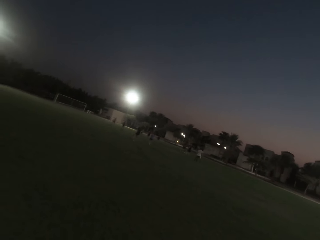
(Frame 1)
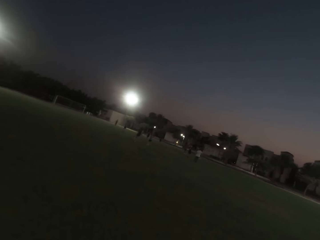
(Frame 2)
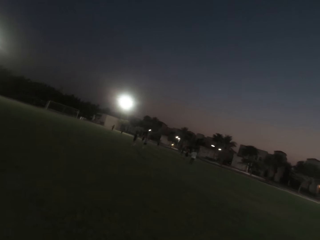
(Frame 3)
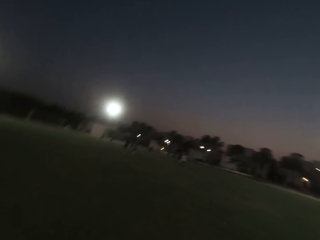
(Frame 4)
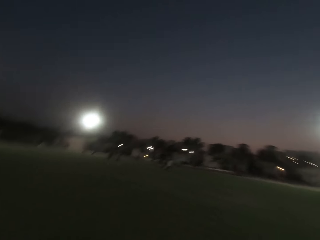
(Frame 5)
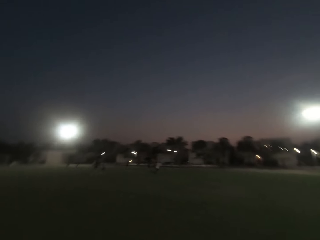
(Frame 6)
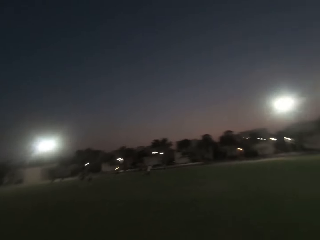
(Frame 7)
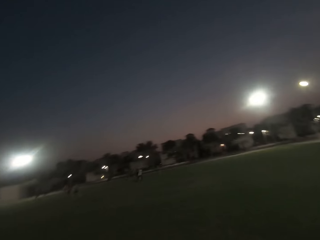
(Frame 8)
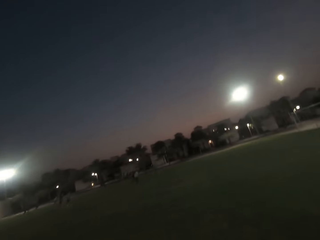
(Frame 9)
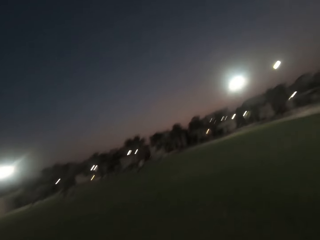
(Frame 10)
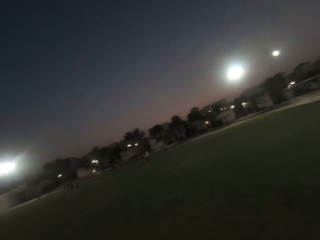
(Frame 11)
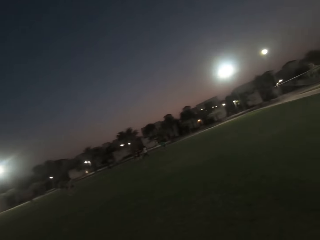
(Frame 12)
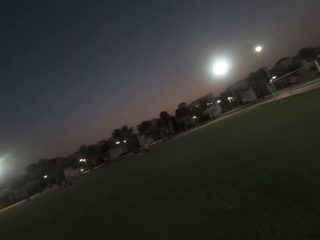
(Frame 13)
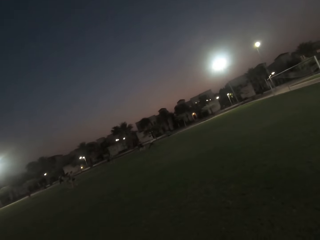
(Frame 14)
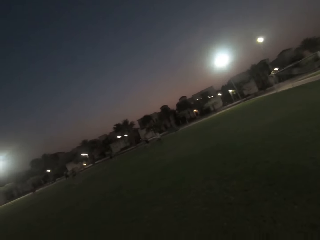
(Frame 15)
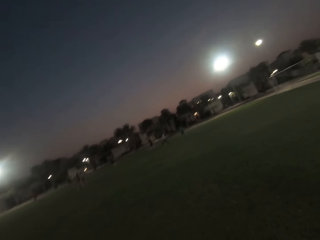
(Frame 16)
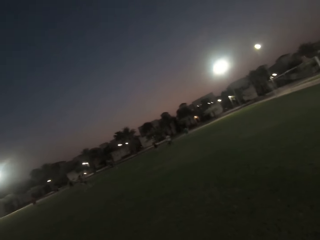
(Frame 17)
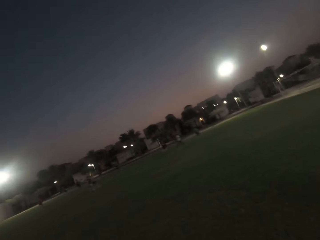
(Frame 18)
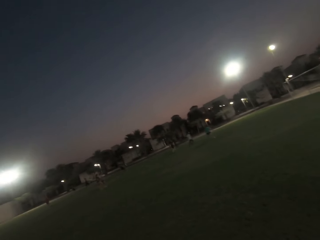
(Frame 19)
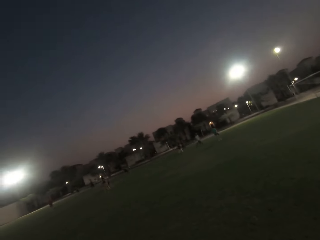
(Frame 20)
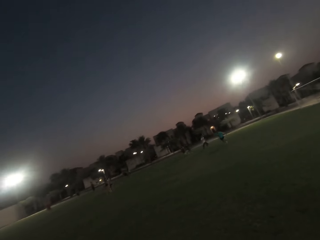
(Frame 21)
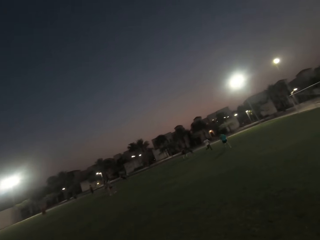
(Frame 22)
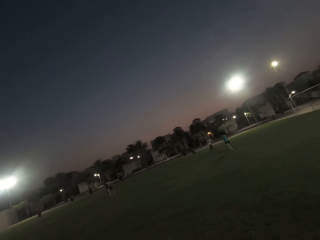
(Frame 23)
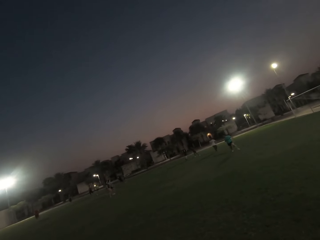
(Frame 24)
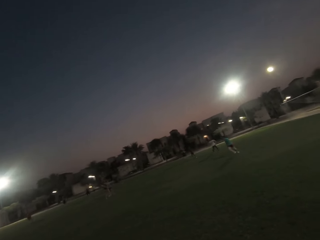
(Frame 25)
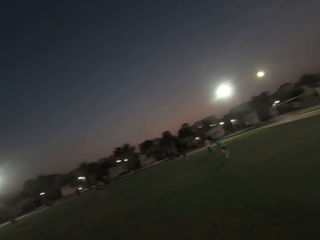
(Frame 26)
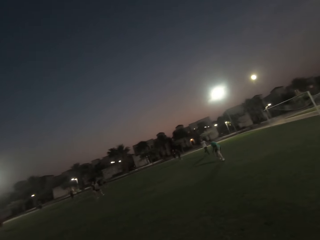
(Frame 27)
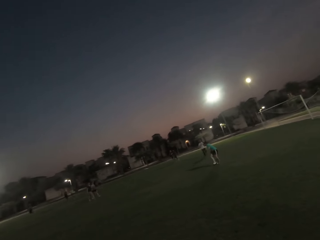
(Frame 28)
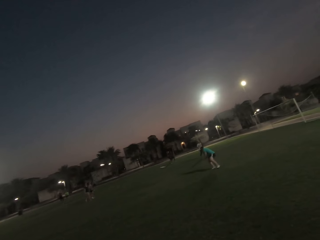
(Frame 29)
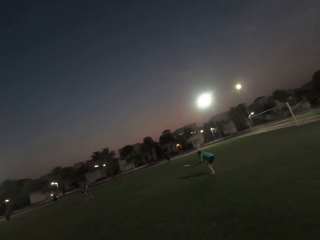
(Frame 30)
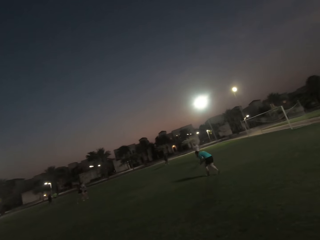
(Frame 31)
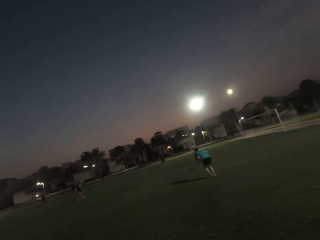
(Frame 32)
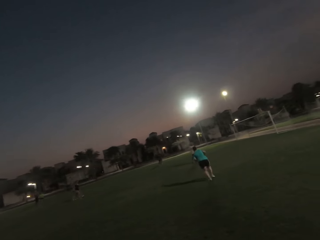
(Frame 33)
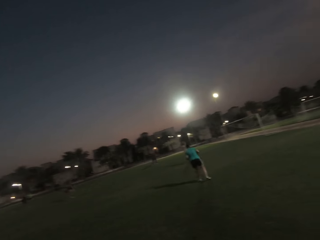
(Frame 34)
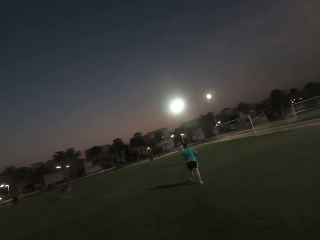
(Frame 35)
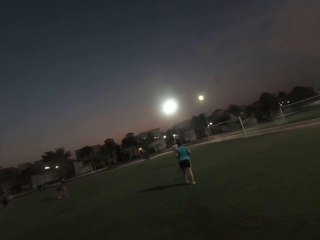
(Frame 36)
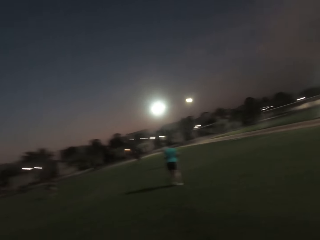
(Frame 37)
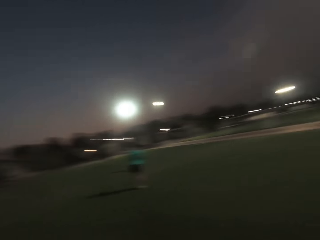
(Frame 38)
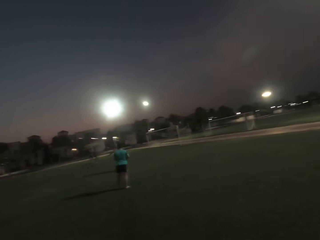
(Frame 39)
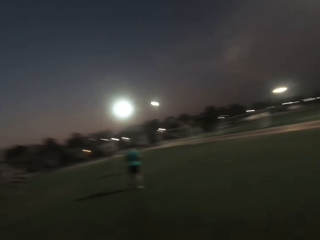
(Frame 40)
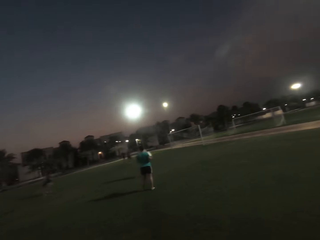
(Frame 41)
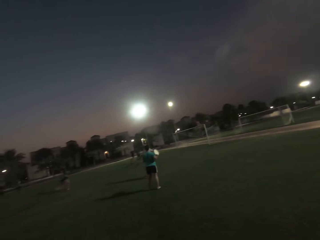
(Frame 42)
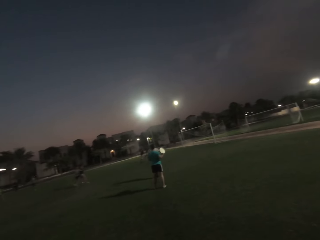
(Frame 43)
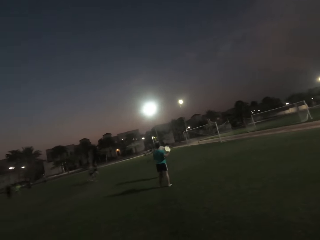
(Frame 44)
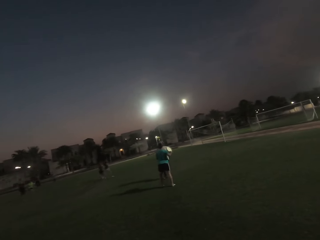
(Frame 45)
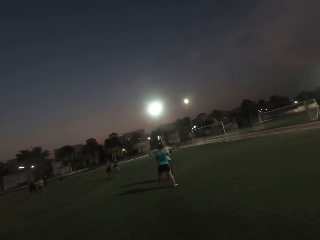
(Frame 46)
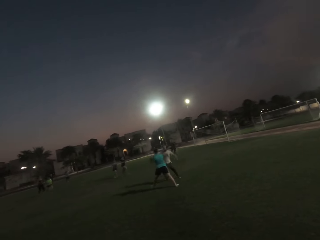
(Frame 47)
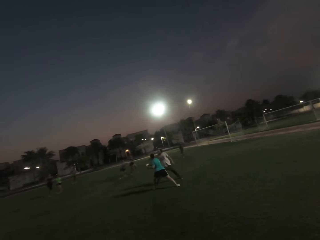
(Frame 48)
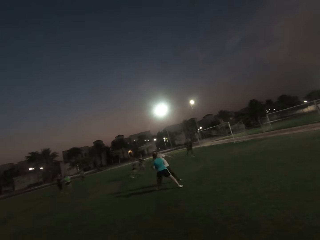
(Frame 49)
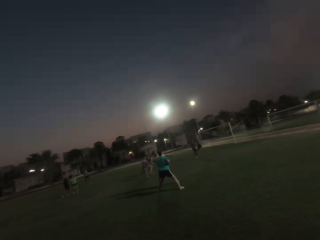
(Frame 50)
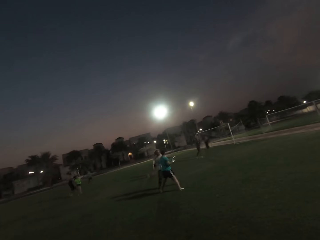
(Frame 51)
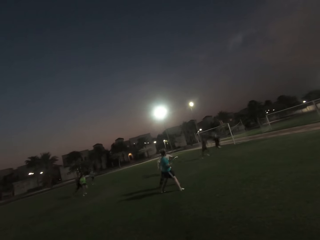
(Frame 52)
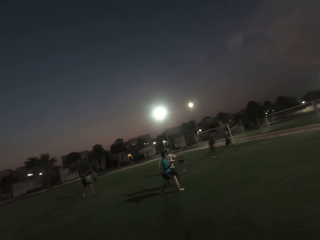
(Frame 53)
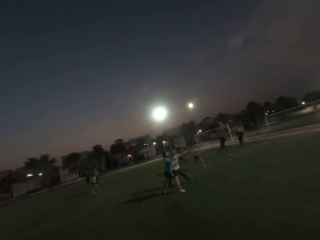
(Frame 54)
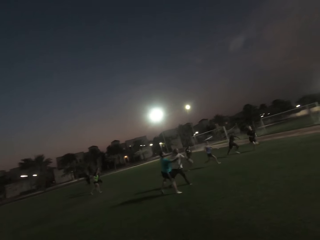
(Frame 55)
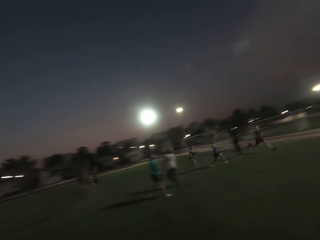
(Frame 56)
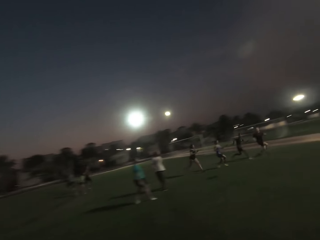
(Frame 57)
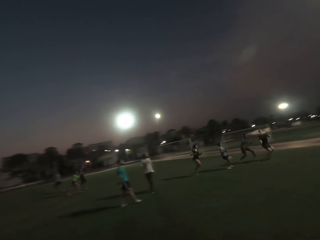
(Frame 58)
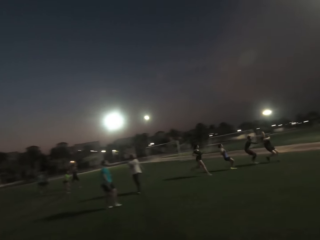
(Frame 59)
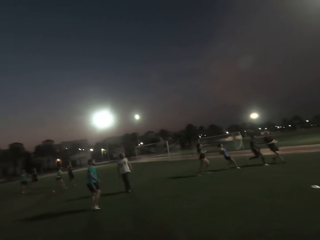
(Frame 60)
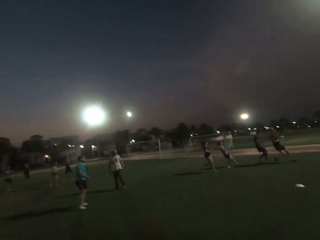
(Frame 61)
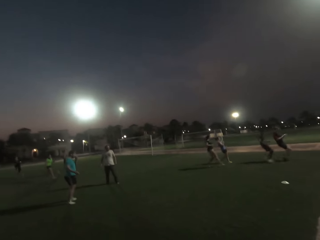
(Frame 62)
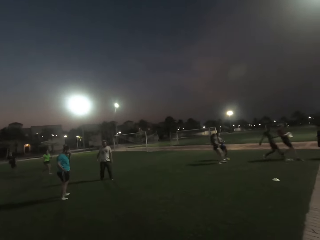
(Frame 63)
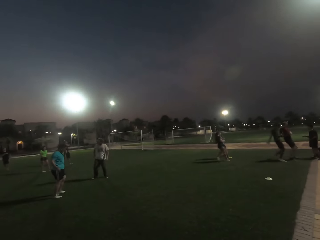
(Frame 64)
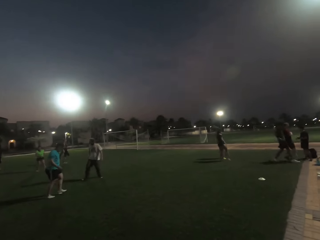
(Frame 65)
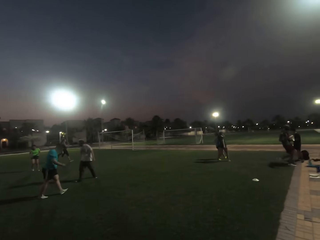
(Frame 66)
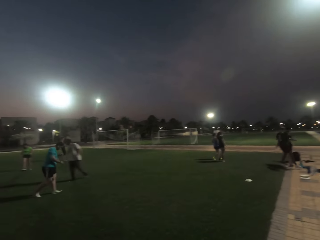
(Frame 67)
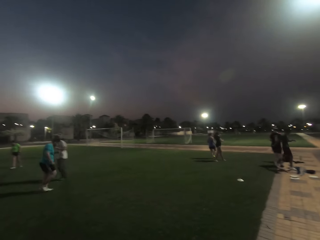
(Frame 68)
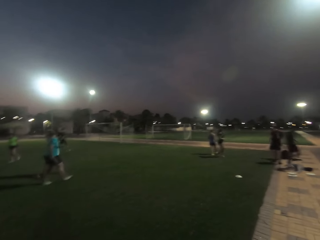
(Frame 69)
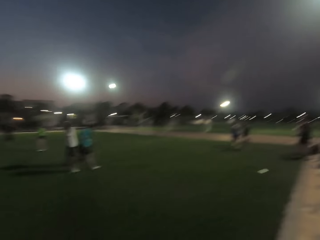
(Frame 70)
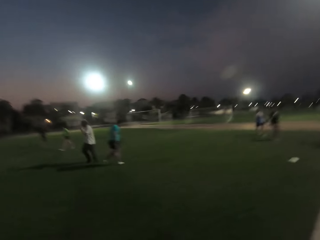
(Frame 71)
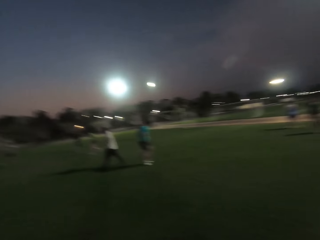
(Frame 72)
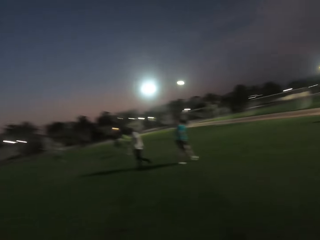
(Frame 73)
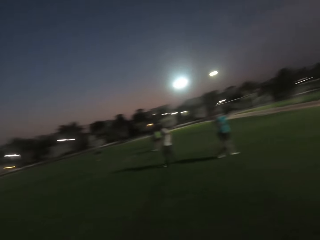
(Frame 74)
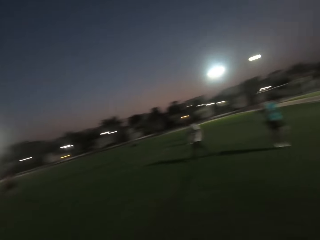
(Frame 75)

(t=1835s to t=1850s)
A man runs. Another man catches the frisbee. The camera wearer looks right. The other man throws the frisbee. Another man catches the frisbee.

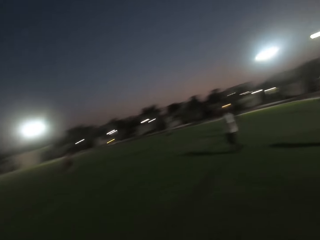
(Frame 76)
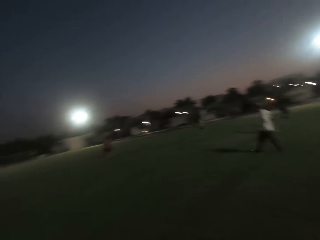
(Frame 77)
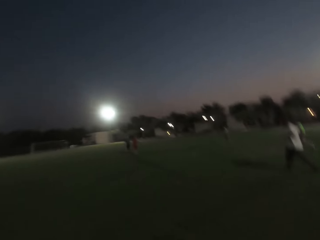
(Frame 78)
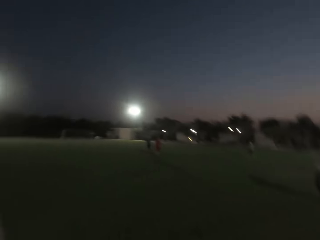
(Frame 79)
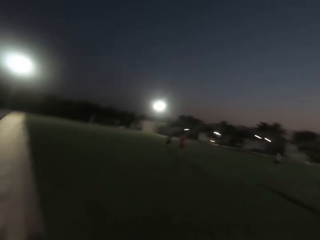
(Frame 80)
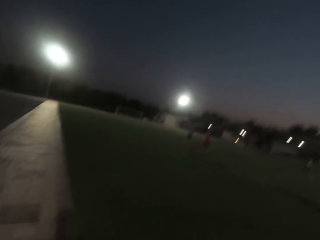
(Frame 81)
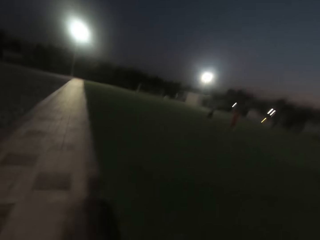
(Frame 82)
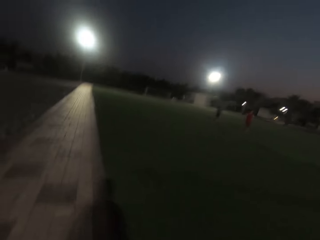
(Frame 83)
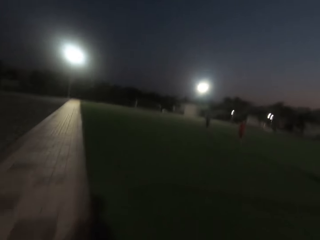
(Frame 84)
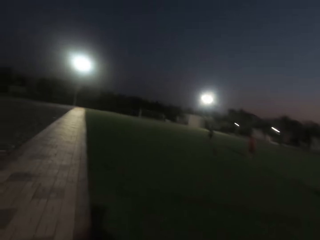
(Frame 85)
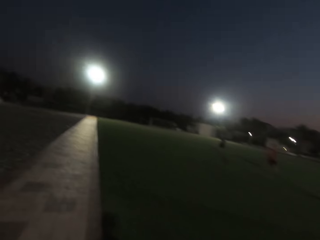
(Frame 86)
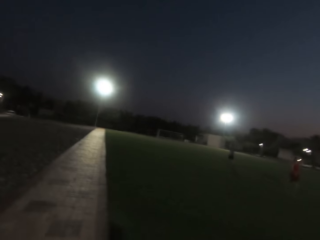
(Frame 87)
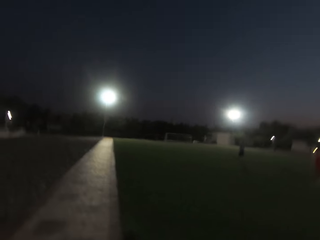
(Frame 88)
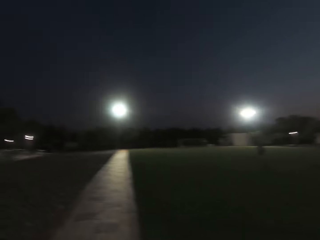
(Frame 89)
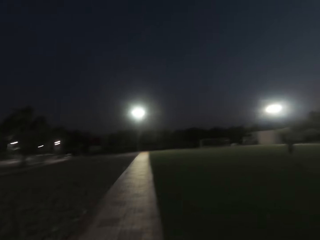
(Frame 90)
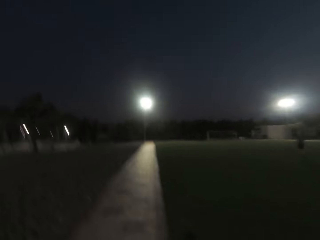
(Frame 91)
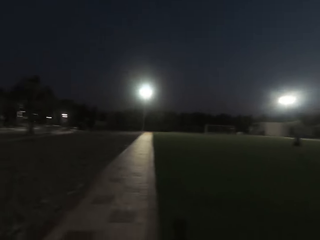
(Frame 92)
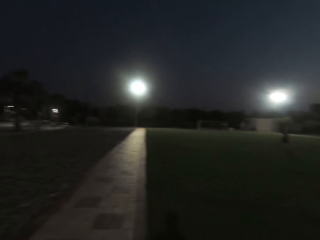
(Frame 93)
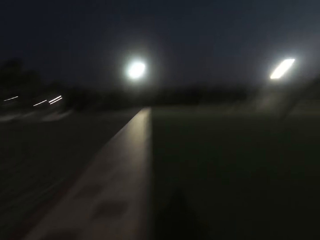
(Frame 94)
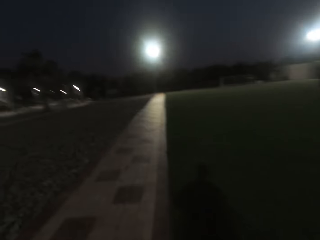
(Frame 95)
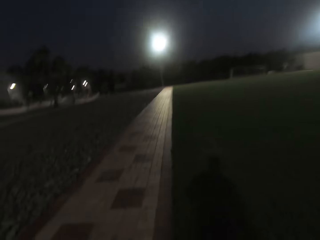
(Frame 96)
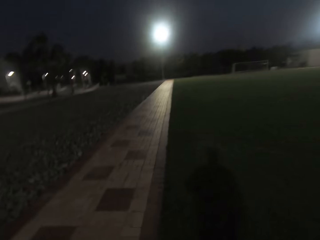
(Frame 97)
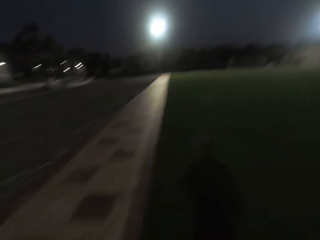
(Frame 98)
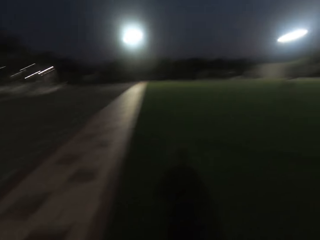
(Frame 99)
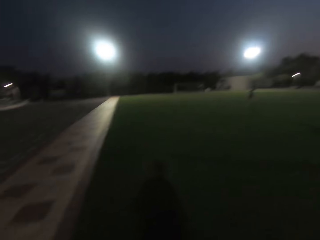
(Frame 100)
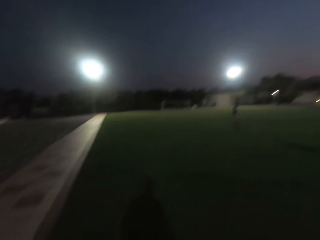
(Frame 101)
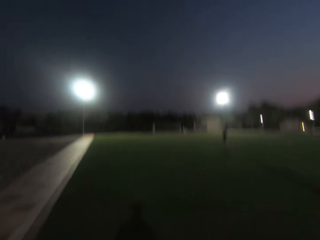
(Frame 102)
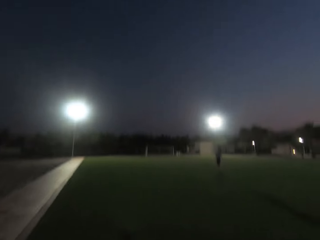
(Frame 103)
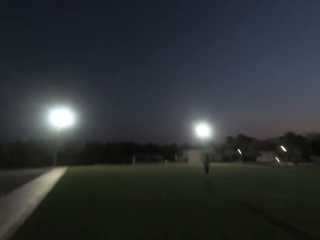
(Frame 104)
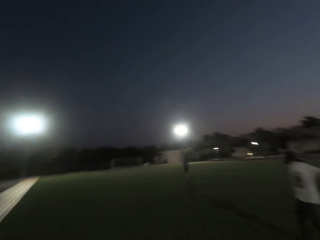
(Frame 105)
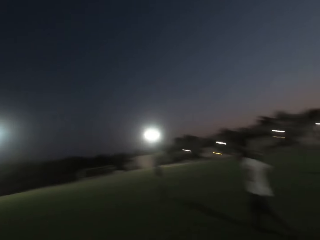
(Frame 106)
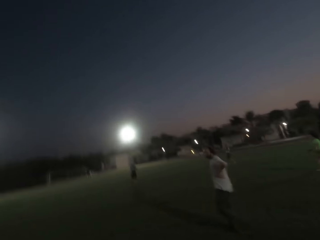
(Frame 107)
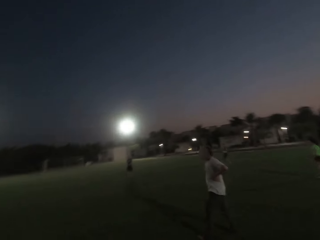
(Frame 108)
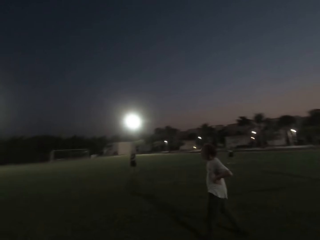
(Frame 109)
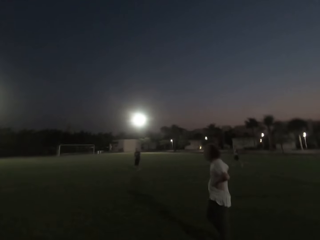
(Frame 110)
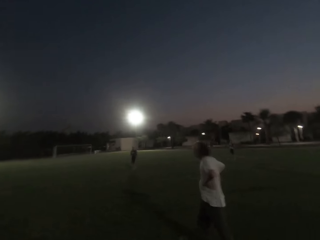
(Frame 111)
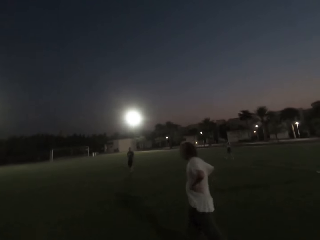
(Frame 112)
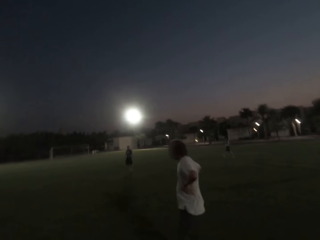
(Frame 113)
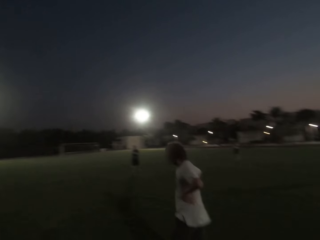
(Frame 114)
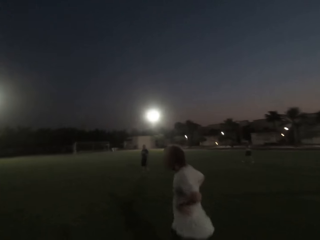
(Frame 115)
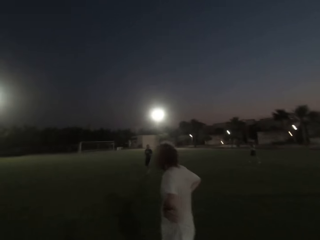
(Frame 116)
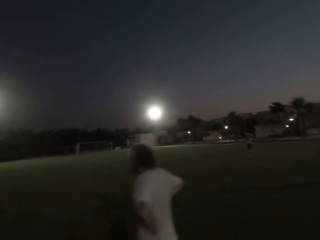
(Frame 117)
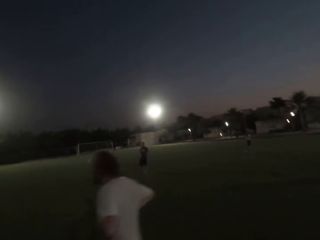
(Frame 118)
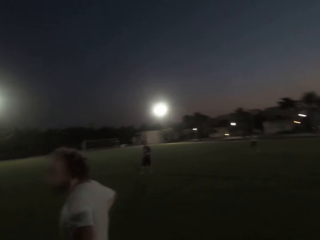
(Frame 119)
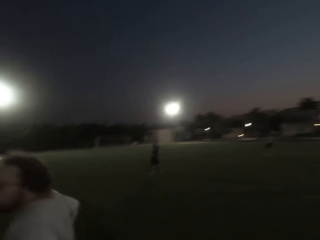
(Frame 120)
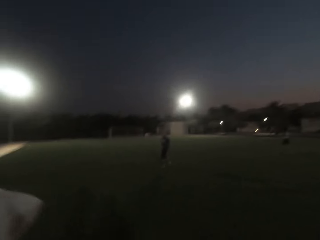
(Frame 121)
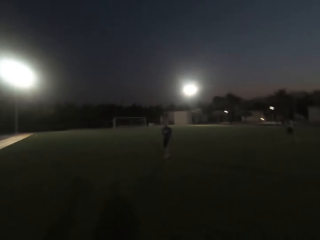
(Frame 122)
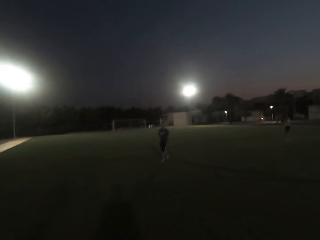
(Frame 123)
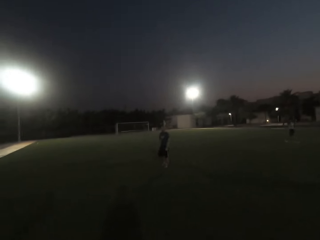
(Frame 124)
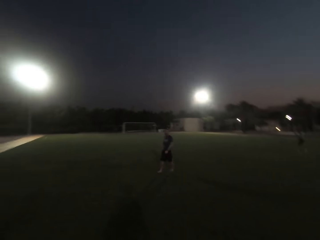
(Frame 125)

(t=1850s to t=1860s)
The camera wearer walks on the pitch. They turn left. They enter the field. A man runs. Another man walks.
